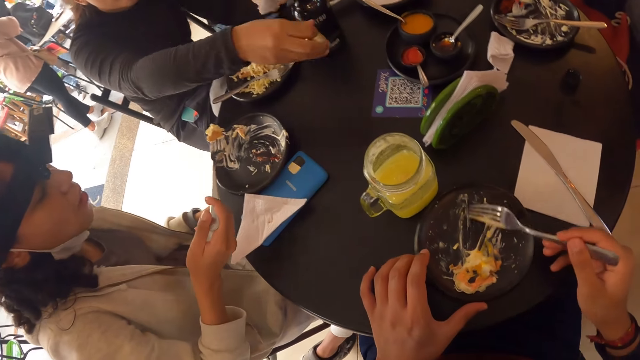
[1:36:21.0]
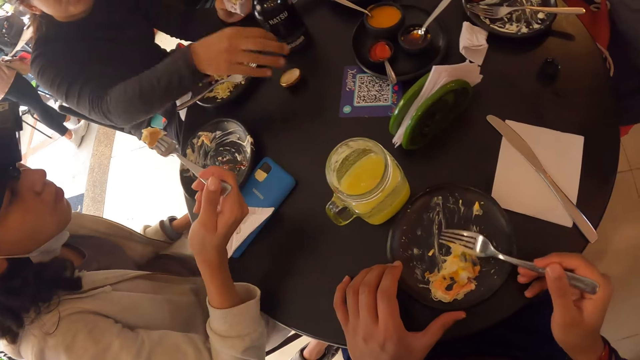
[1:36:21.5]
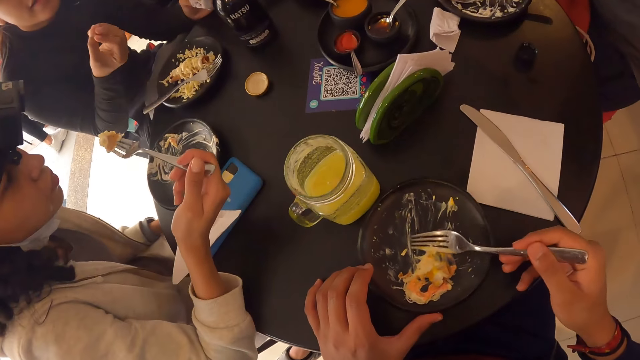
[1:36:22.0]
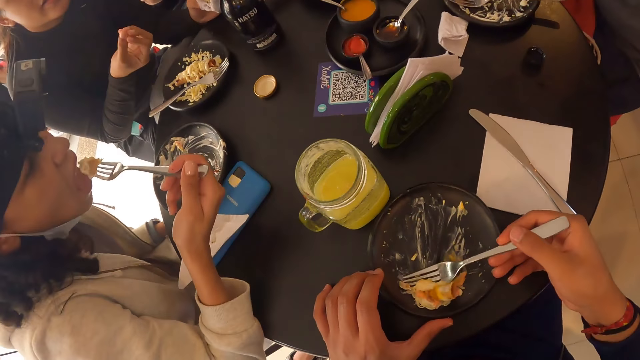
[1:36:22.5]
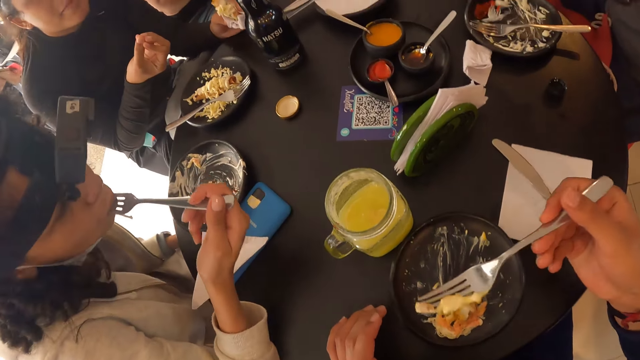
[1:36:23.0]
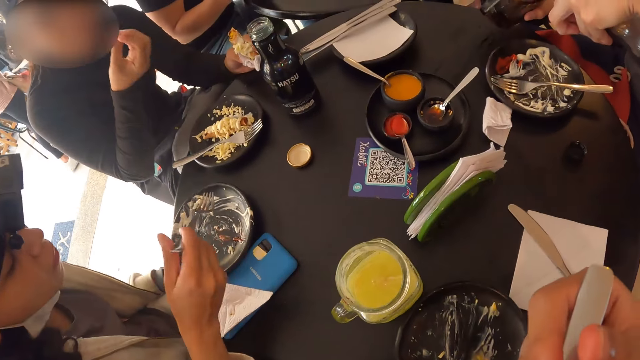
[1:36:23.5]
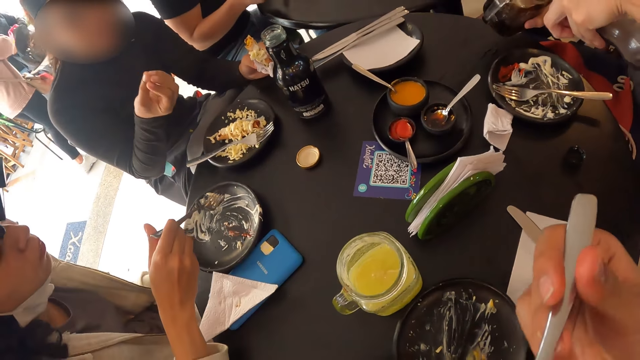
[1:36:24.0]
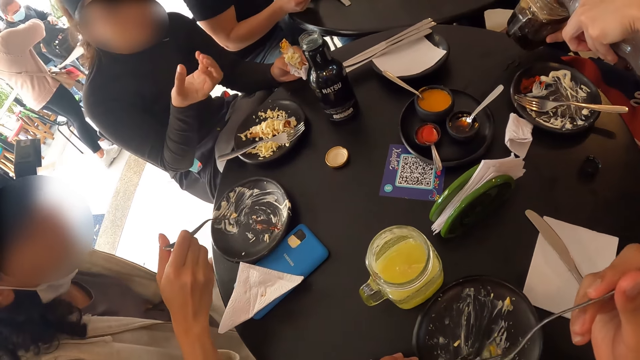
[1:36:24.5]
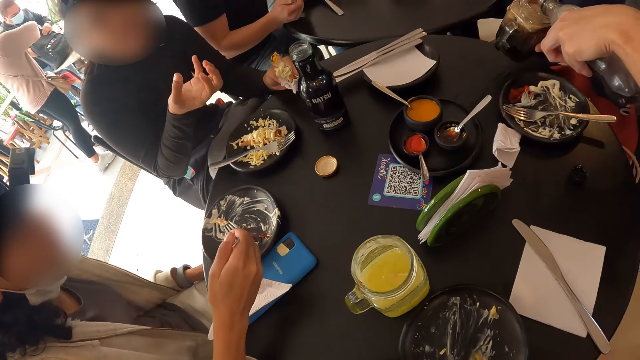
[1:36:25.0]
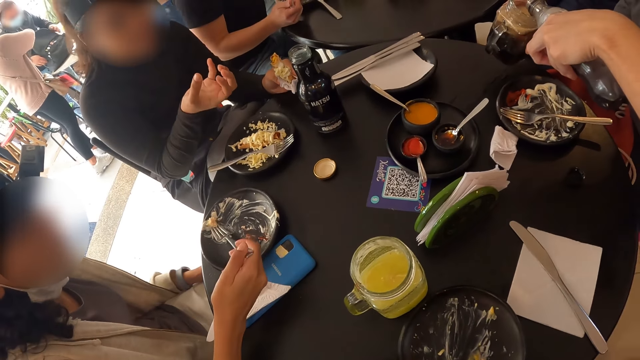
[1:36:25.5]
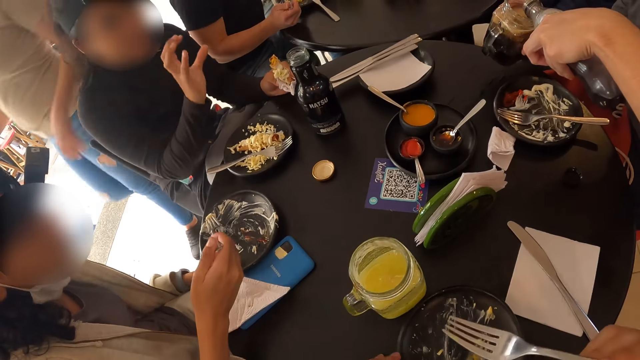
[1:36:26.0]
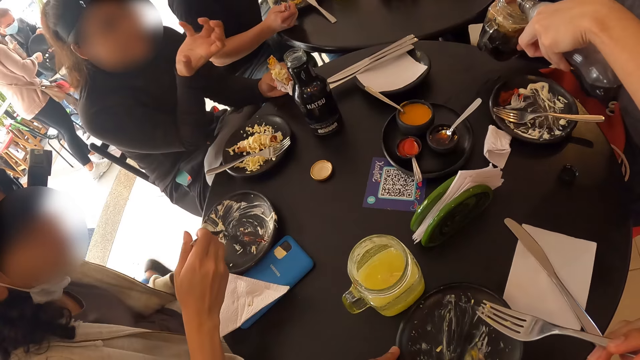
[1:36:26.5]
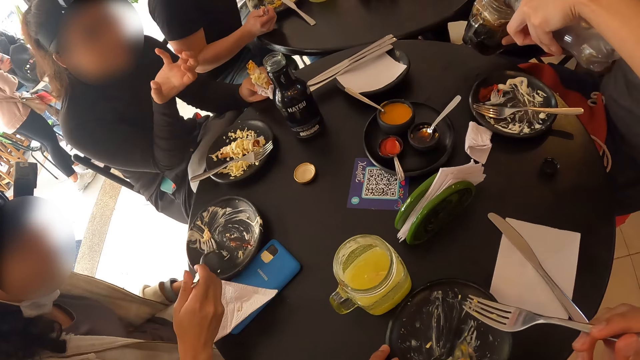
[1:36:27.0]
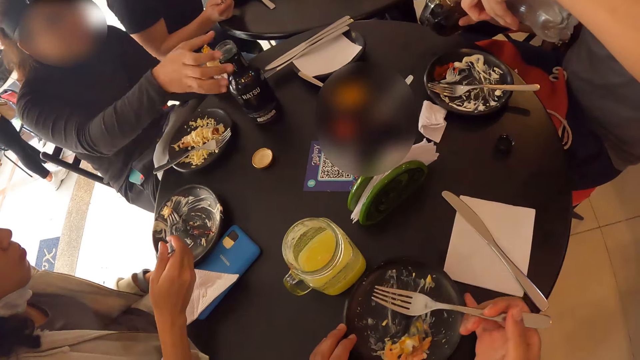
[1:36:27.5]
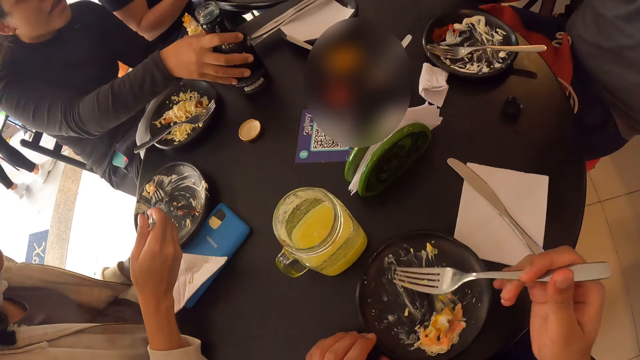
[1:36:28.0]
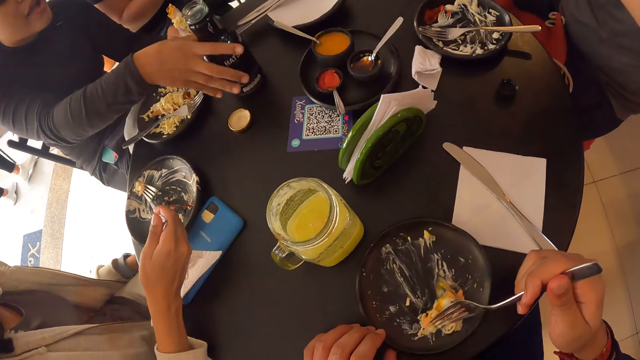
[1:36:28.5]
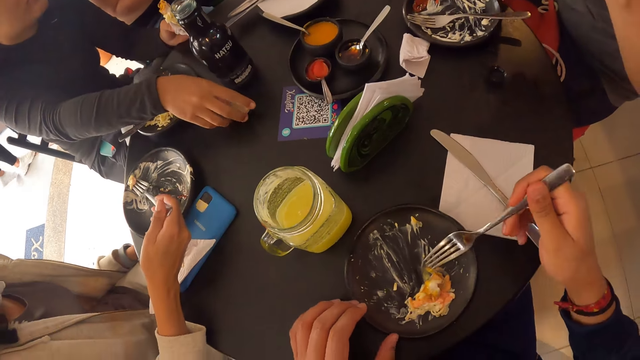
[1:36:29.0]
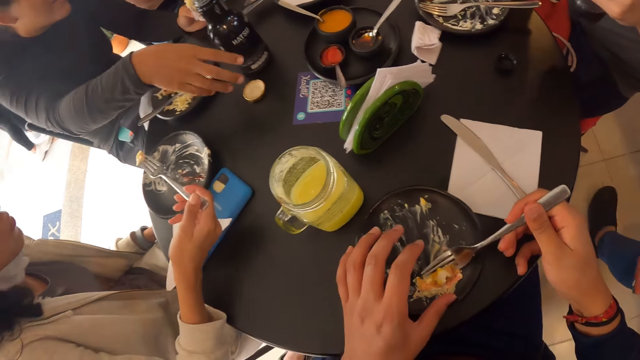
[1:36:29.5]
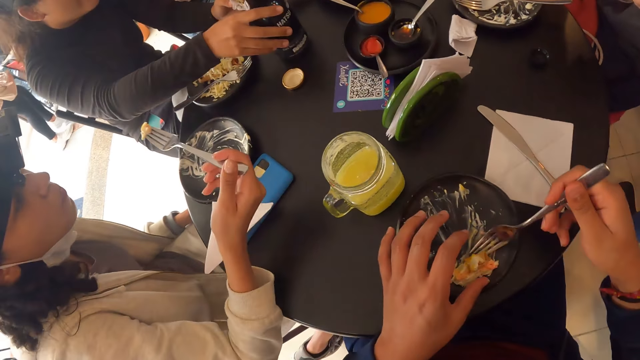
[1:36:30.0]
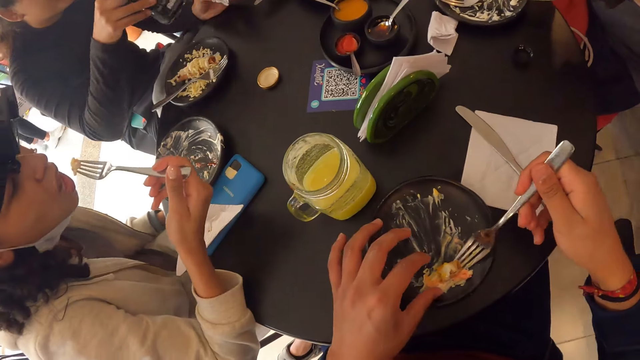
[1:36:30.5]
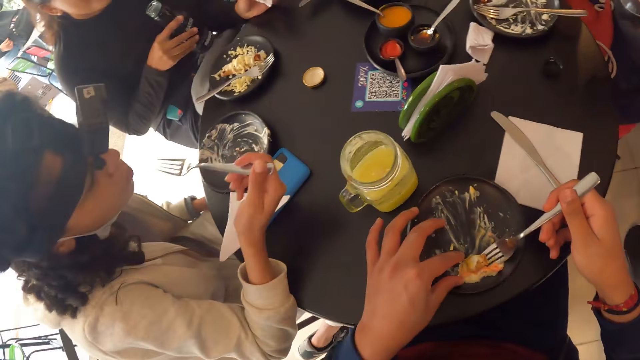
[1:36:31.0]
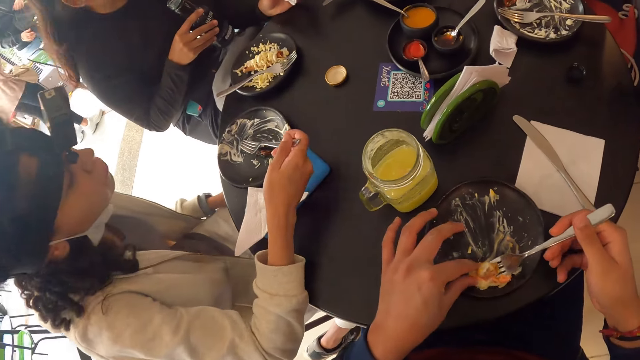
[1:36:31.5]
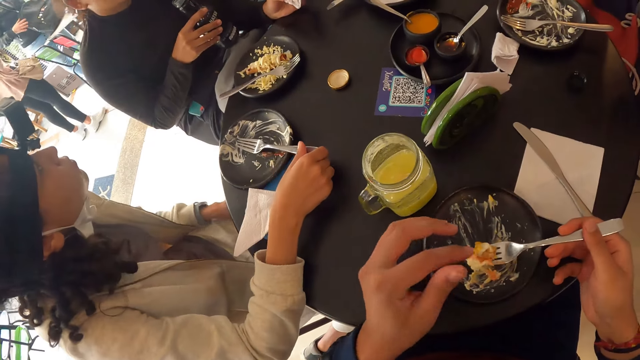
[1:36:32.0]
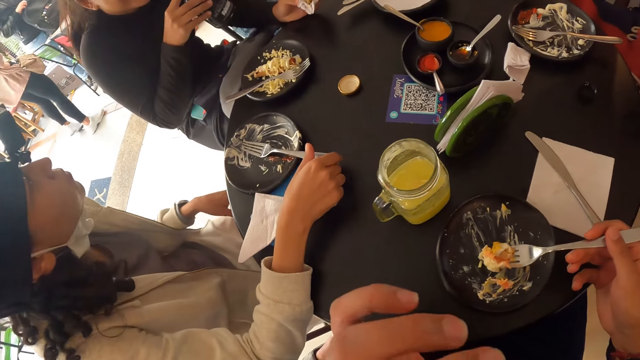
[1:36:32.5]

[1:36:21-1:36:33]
A woman drops the cap from her right hand to the table. Another woman eats the salad from the fork in her right hand. The camera wearer eats the salad from the plate on the table with the fork in his right hand. The other woman scrapes the salad in the plate on the table with the fork in her right hand. The first woman communicates to the camera wearer. The first woman moves the bottle on the table with her right hand. The camera wearer touches the salad in the plate on the table with the fork in his right hand. The first woman touches the cap from the table with her right hand. The camera wearer pushes the salad in the plate on the table with his left hand into the fork in his right hand. The first woman lifts the bottle from the table with her right hand. The camera wearer collects food with the fork. The other woman eats the salad from the fork in her right hand and drops the fork from her right hand to the plate on the table.

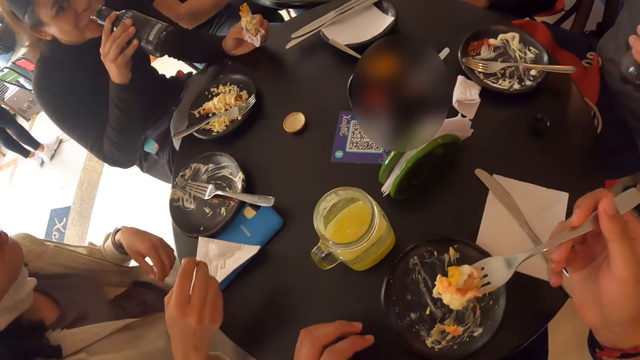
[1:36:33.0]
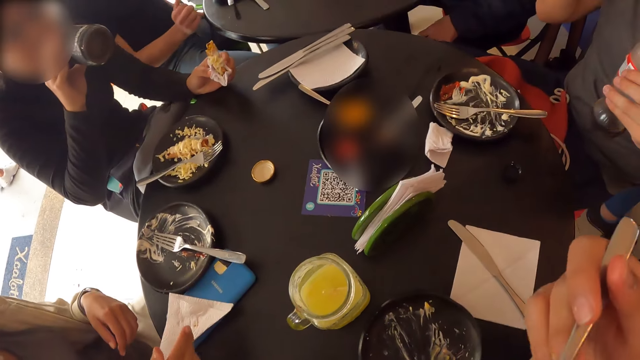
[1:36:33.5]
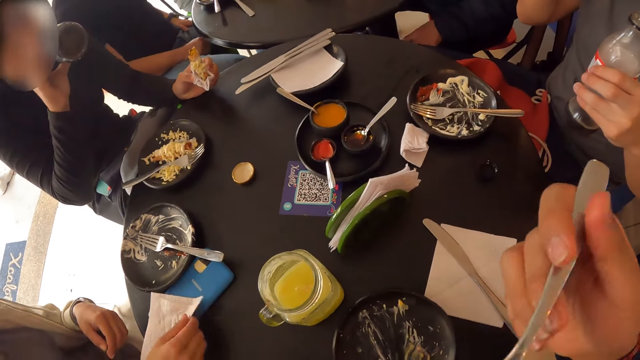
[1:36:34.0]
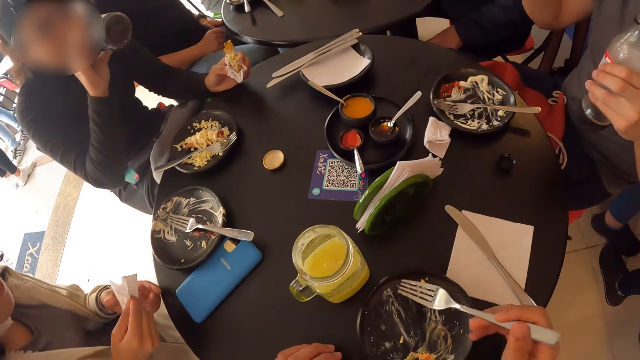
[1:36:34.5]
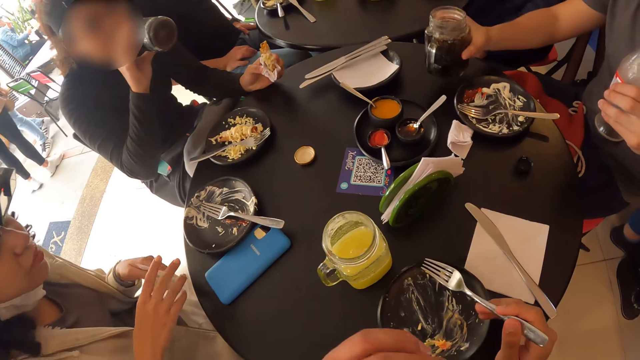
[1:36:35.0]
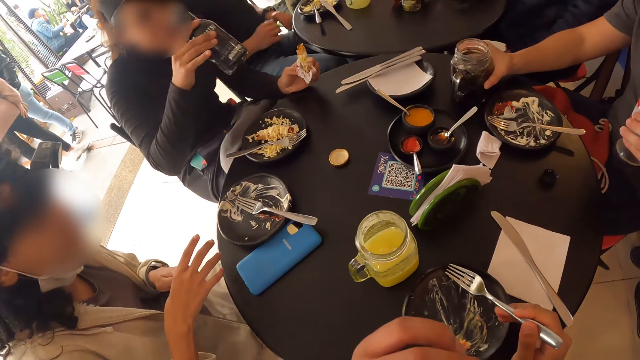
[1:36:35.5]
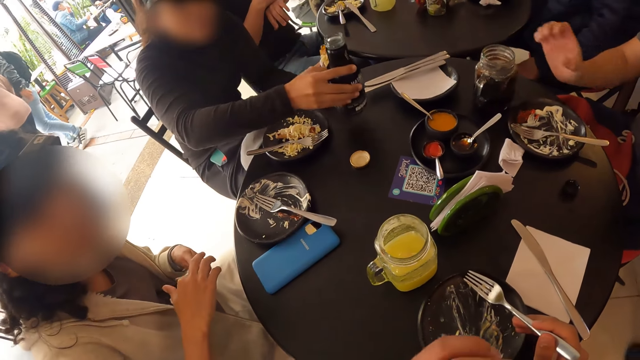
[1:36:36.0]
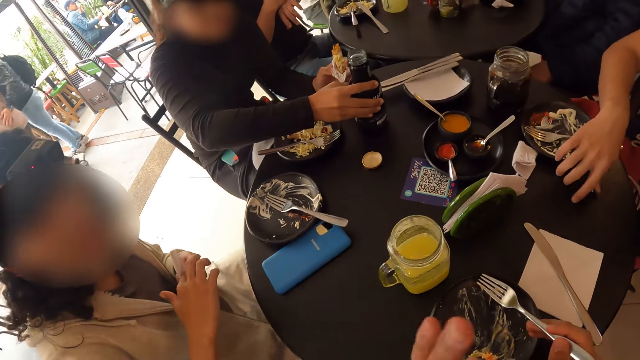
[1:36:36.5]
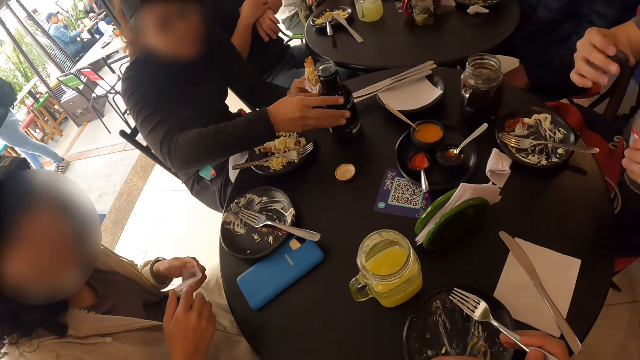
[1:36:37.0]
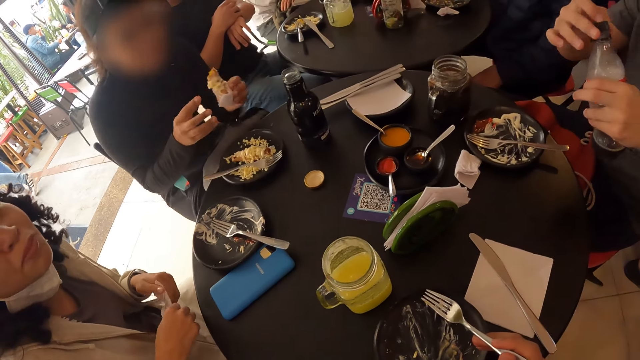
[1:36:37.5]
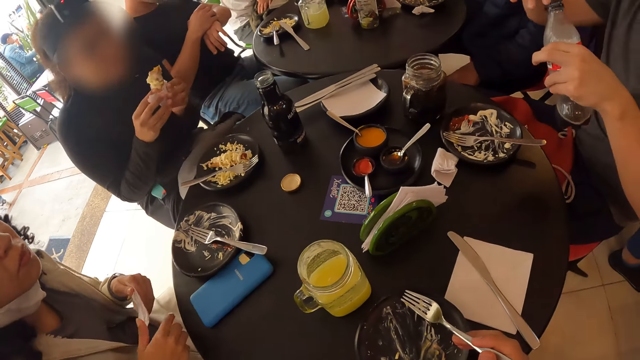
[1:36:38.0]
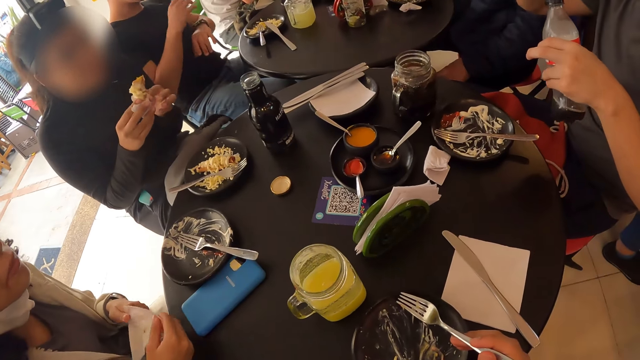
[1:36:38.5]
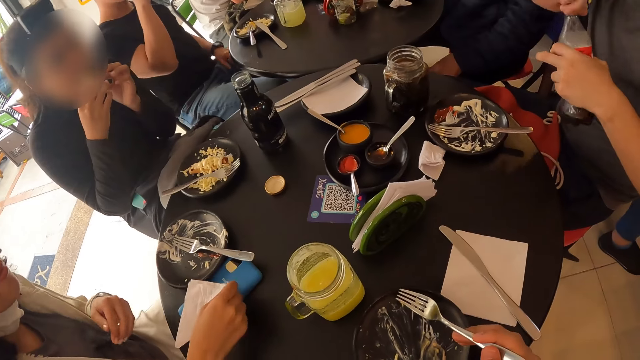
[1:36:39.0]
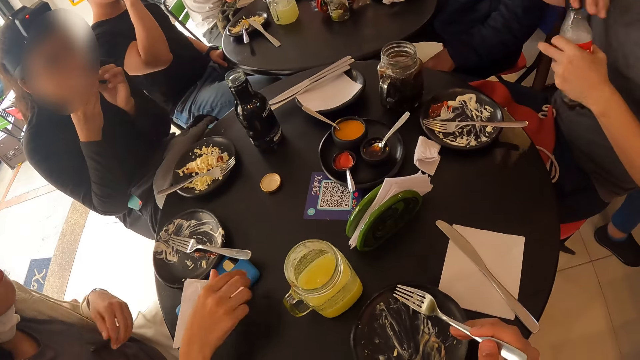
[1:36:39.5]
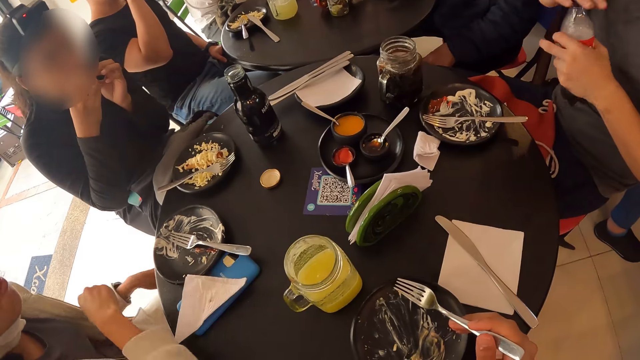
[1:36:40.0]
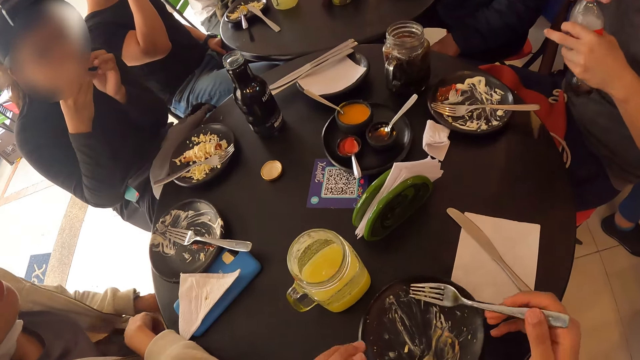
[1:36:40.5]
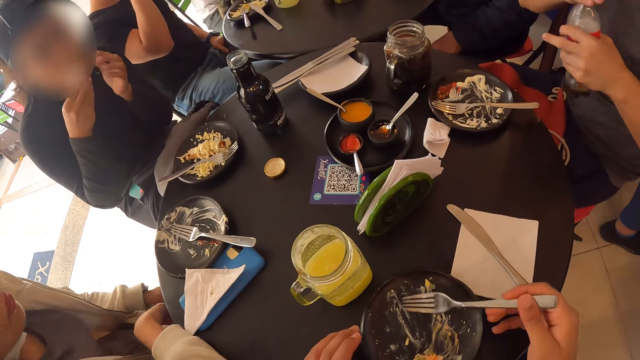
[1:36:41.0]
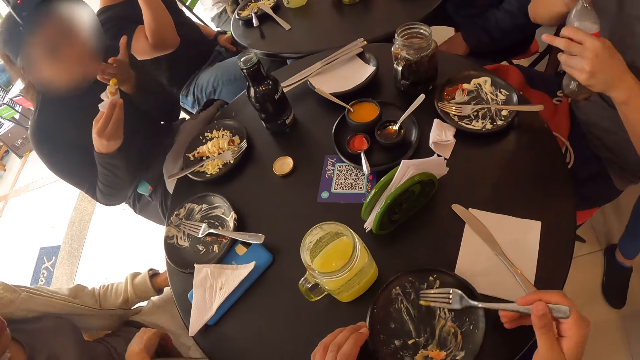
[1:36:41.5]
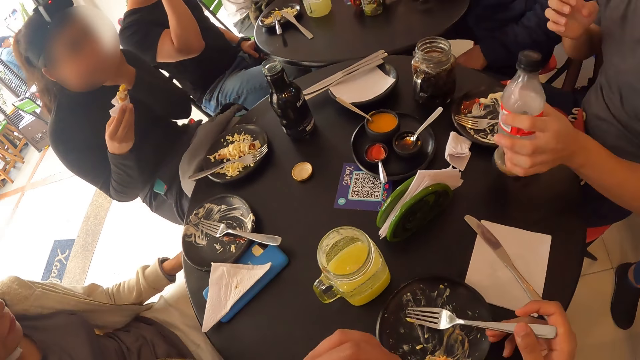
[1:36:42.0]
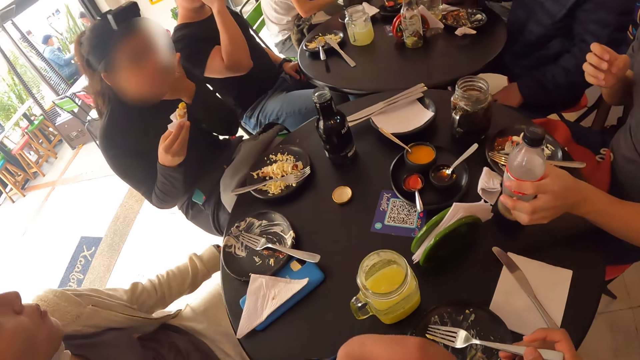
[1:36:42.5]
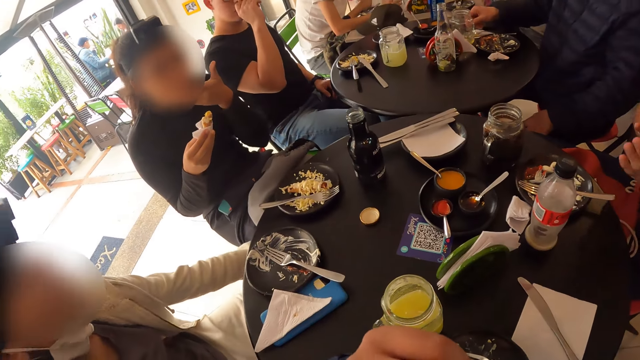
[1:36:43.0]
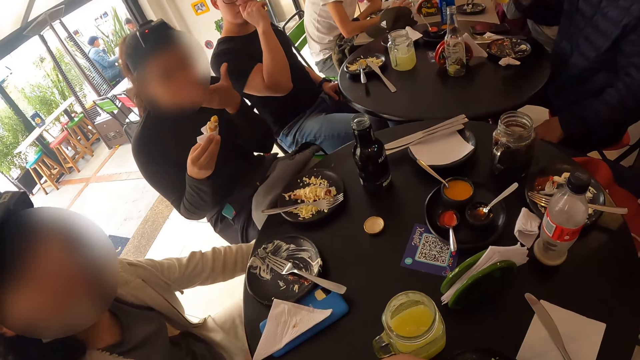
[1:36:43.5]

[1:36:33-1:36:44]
A woman drinks milk from the bottle in her right hand. The camera wearer eats the salad from the fork in his right hand. Another woman lifts the serviette from the phone on the table with her right hand and holds the serviette with her left hand. A man drops the glass mug from his right hand to the table. The other woman wipes her right hand with the serviette in her left hand. The first woman drops the bottle from her right hand to the table. The man picks up the cap from the table with his right hand and covers the soda bottle in his left hand with the cap in his right hand. The first woman eats the hotdog in the serviette with both hands. The other woman passes the serviette to her right hand and drops the serviette to the phone on the table from her right hand. The first woman holds the hotdog in the serviette with her right hand. The camera wearer gathers food with the fork. The first woman cleans her mouth with her left hand. The man drops the soda bottle from his left hand to the table.
